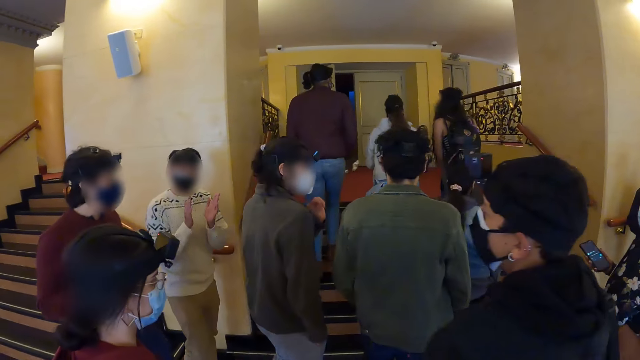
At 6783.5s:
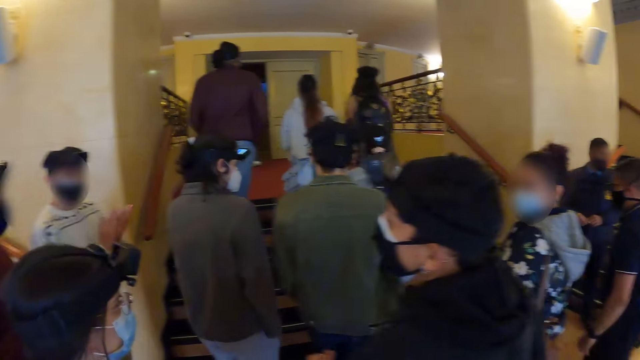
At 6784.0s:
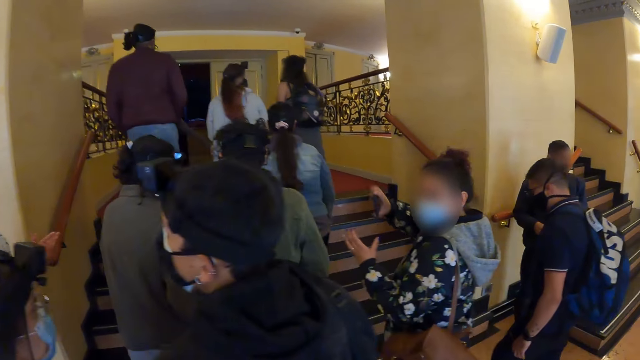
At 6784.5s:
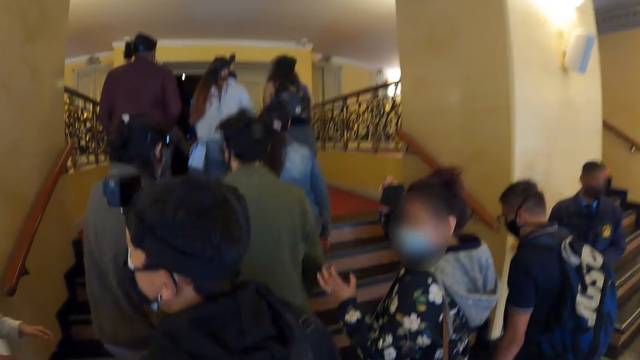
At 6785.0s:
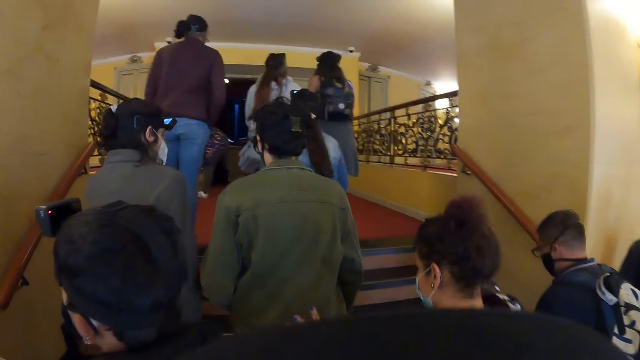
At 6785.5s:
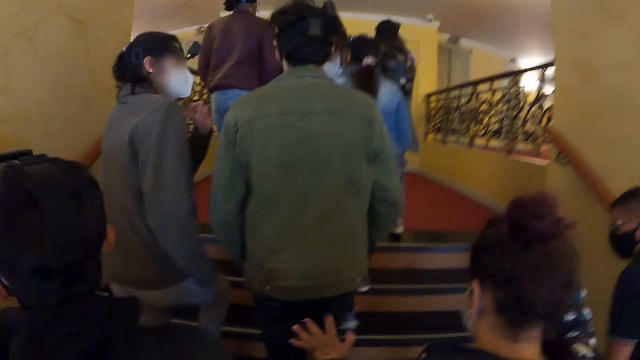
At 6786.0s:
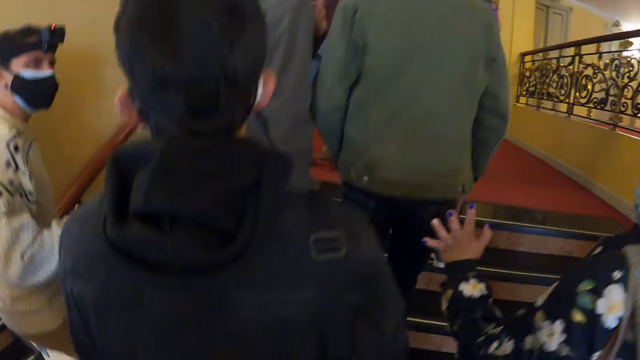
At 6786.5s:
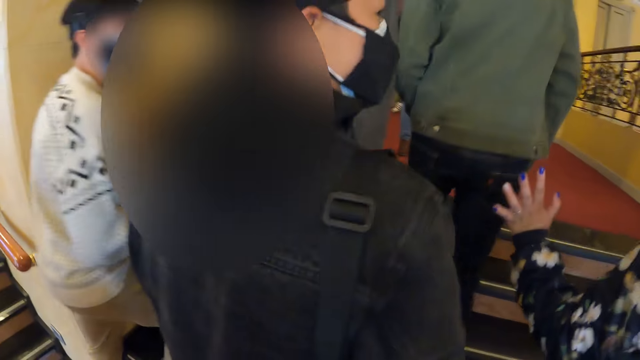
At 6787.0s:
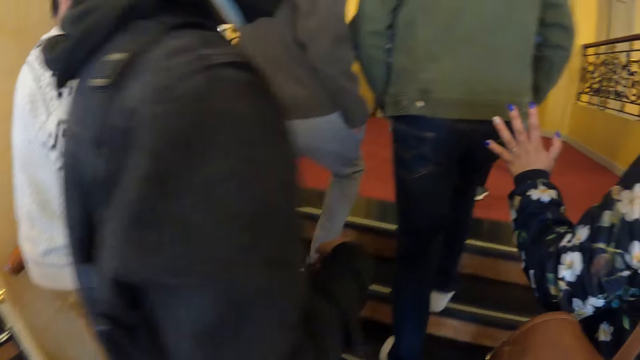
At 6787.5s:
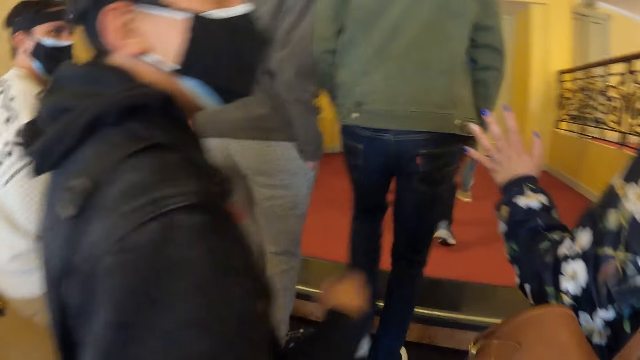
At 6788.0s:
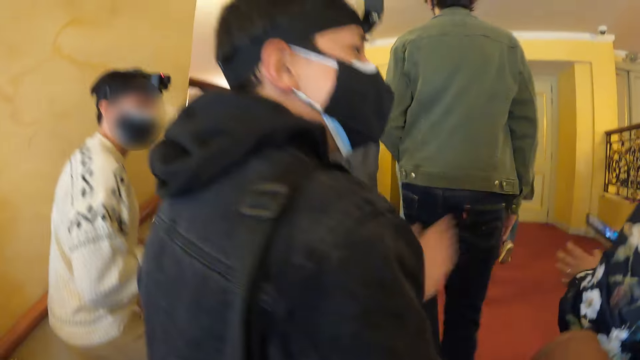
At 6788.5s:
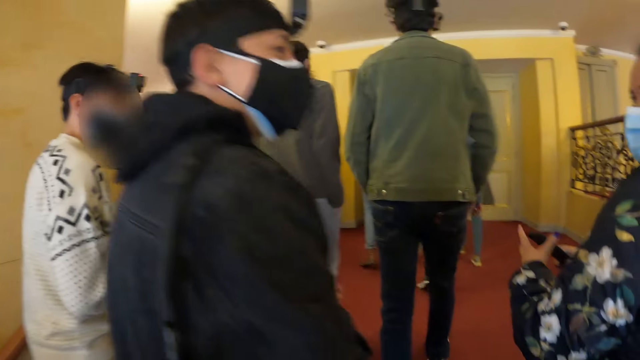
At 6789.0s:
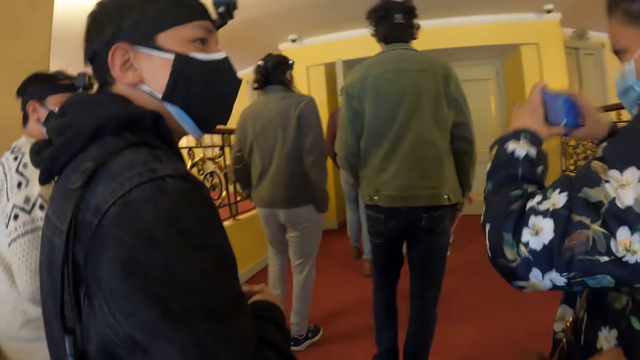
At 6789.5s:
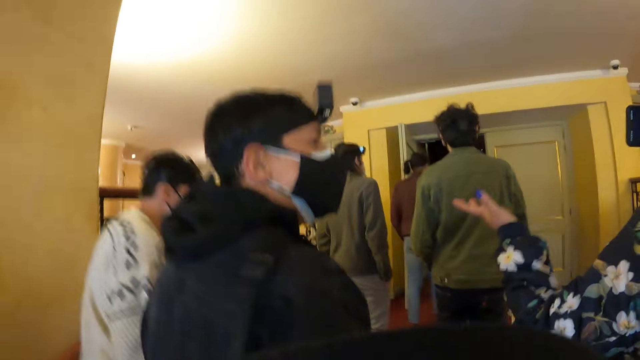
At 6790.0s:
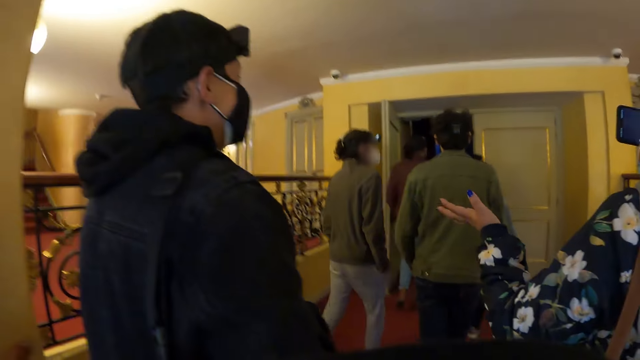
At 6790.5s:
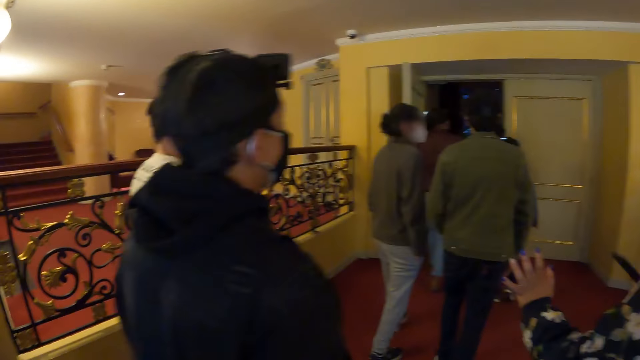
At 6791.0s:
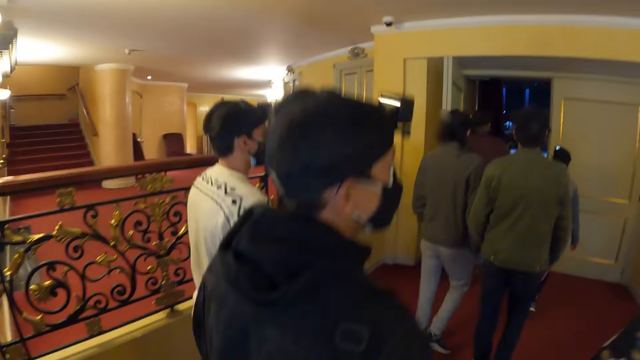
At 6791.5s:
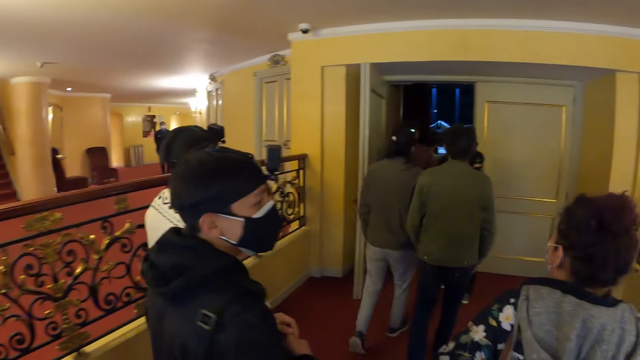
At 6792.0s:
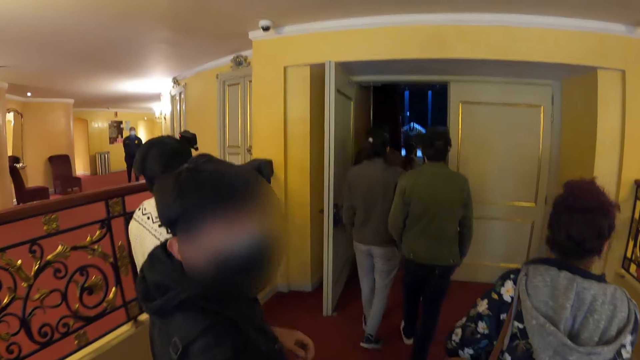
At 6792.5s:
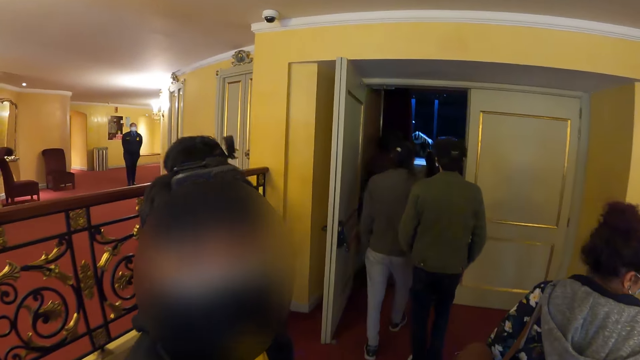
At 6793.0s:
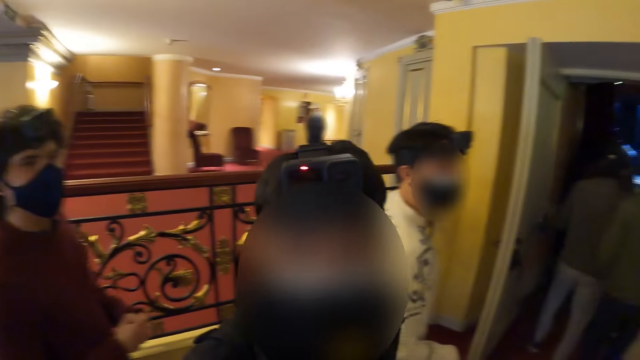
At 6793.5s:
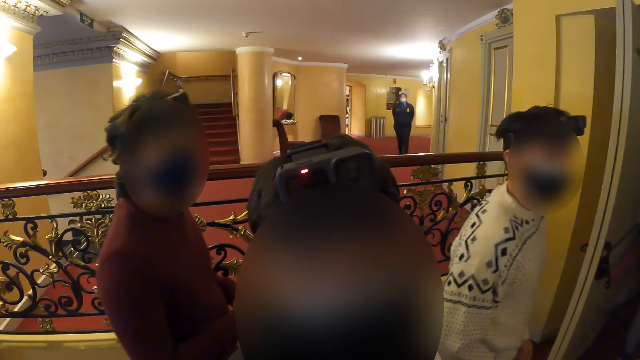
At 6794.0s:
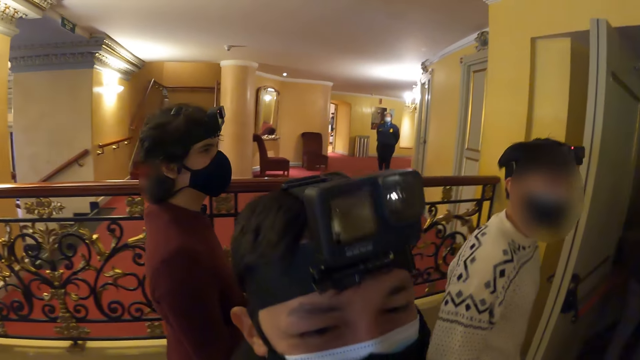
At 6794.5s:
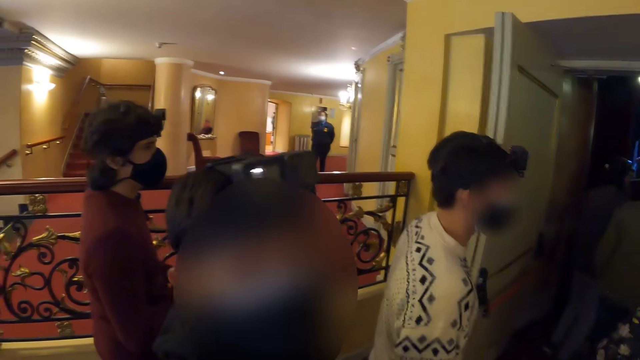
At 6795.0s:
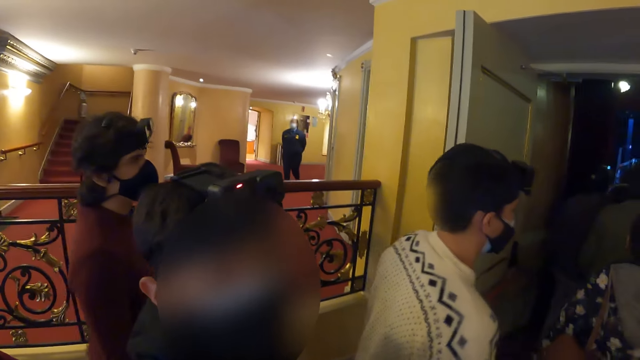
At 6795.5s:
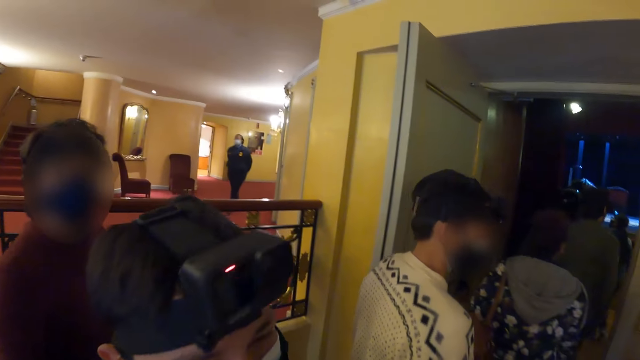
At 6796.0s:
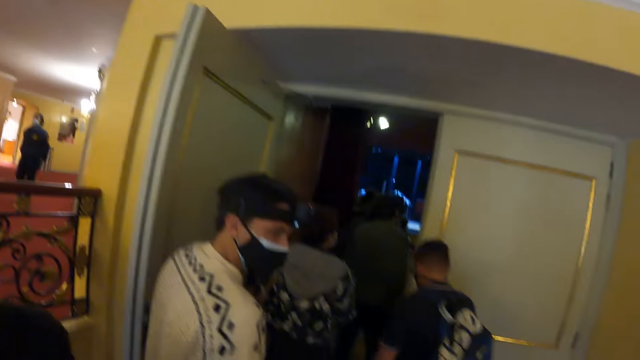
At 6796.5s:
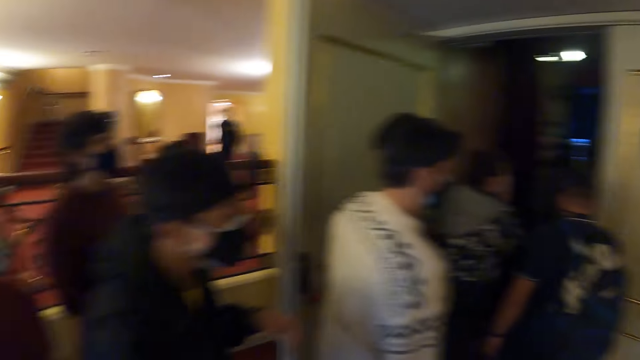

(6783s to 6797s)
The camera wearer walks around the theatre. They look around.

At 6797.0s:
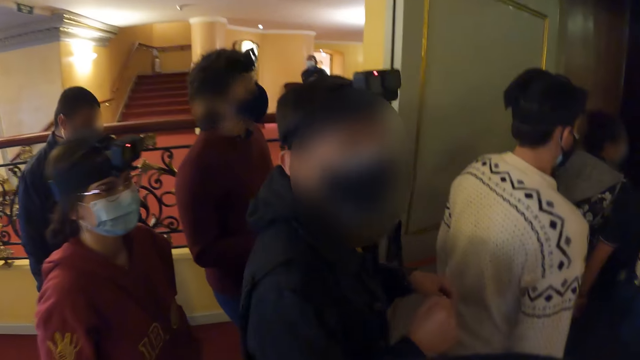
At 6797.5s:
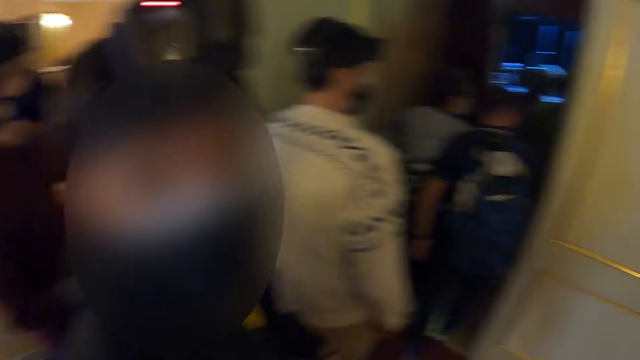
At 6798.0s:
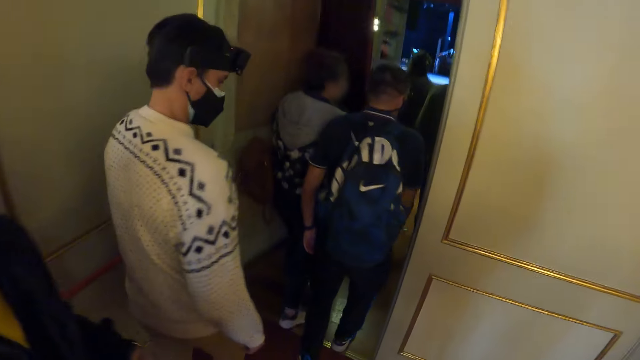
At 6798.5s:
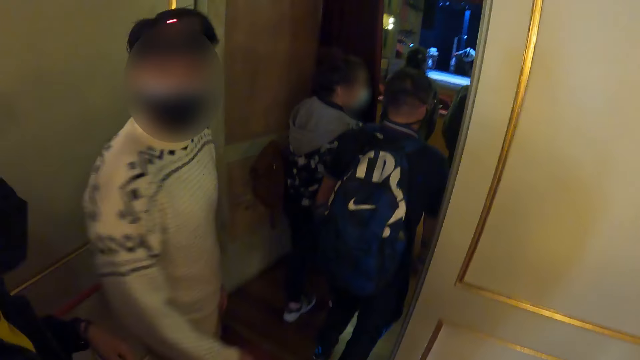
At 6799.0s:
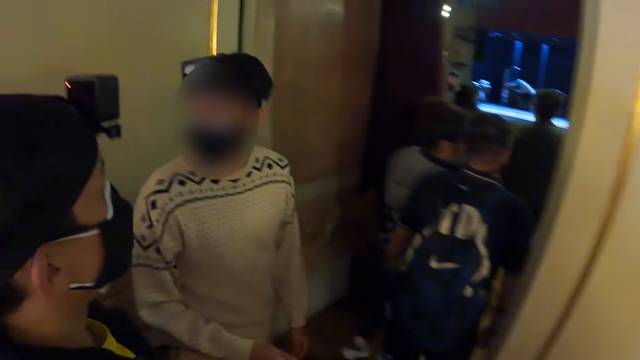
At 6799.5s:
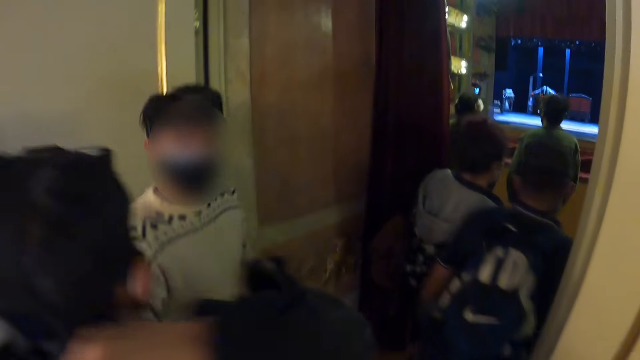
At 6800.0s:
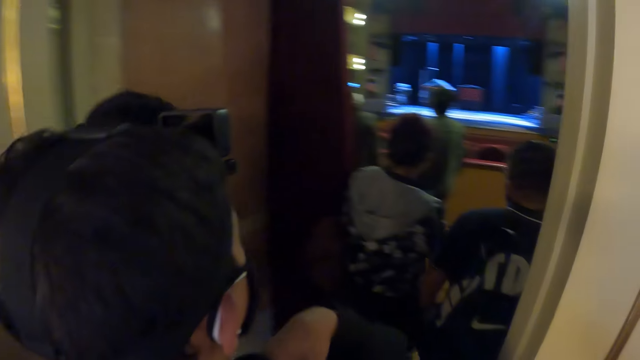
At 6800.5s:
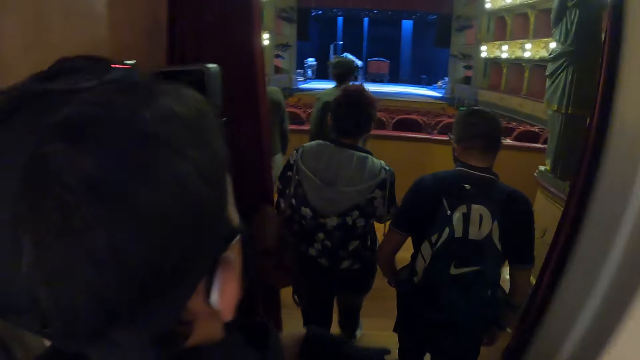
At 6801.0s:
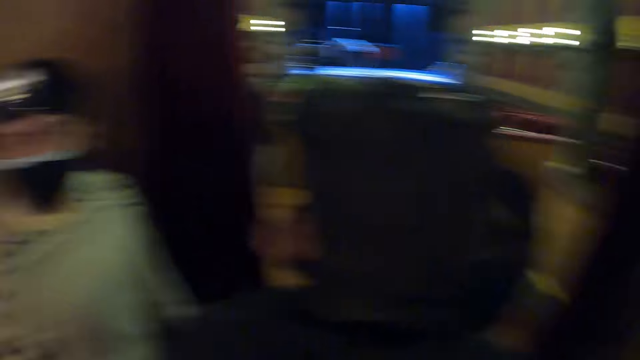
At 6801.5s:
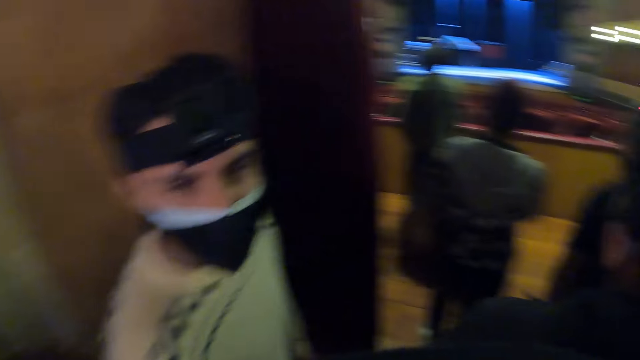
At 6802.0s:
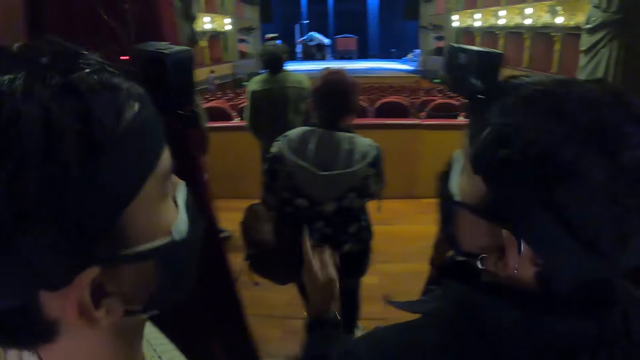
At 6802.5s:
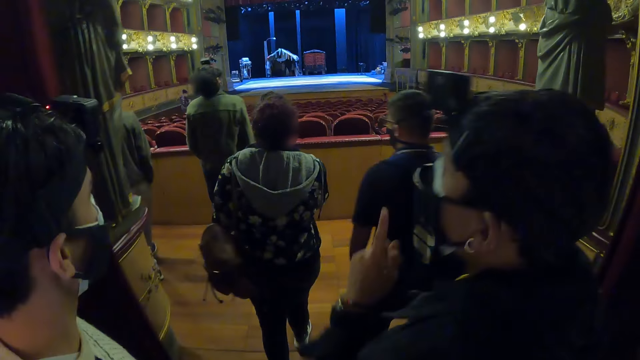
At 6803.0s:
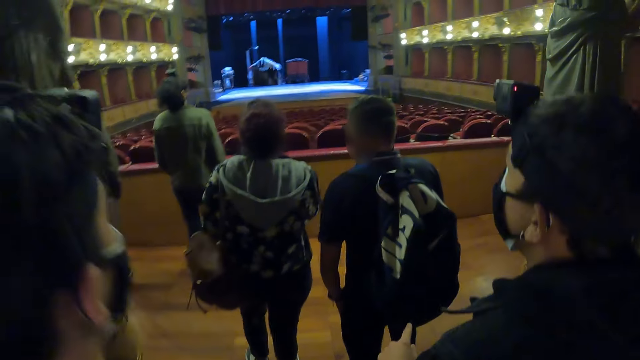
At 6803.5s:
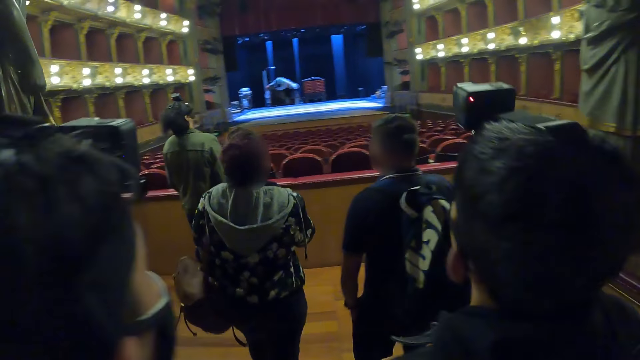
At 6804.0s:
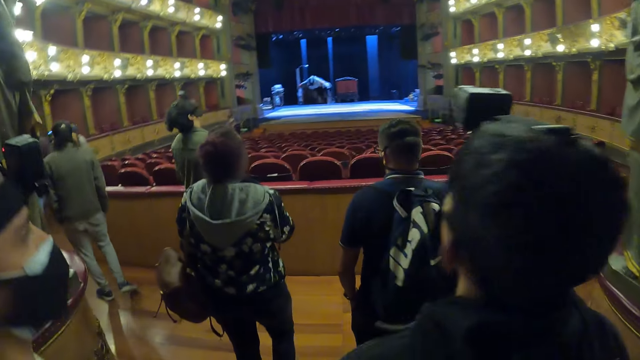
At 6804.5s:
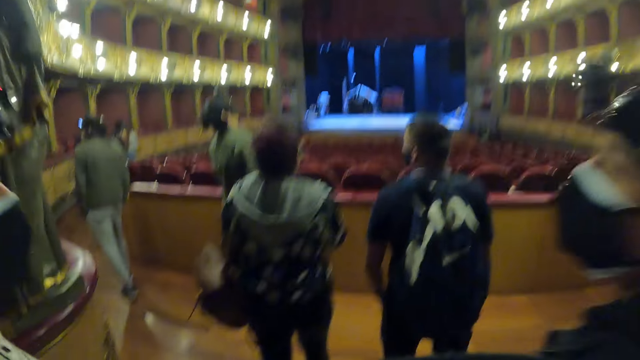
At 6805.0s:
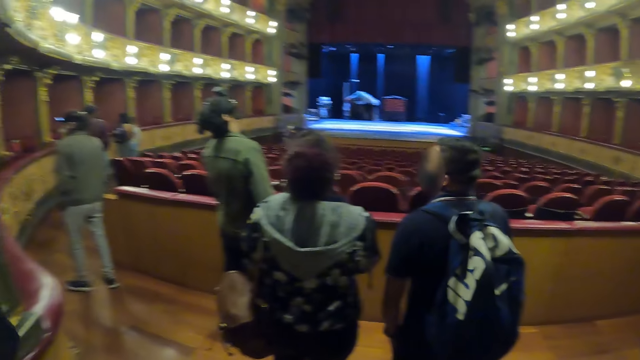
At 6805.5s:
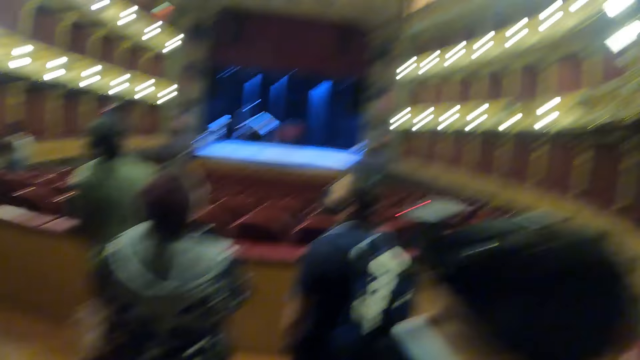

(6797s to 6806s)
The camera wearer enters the theater. They walk around the theatre.
